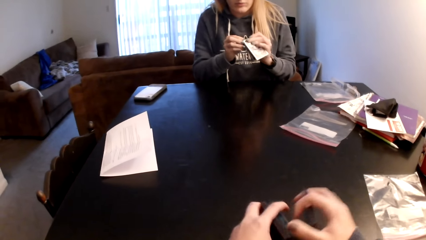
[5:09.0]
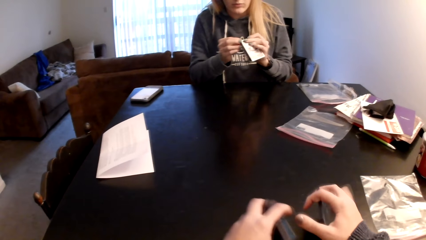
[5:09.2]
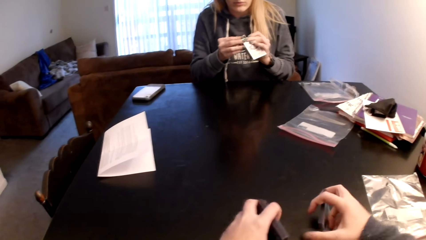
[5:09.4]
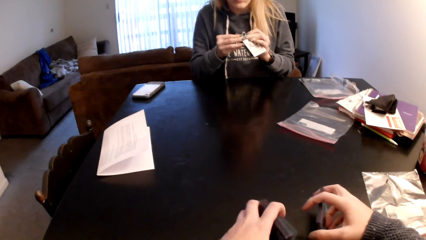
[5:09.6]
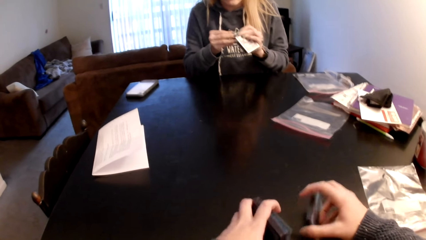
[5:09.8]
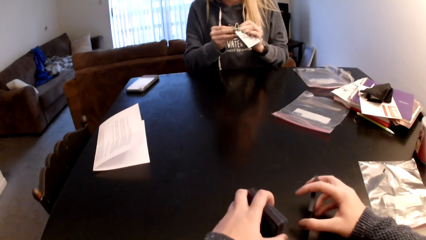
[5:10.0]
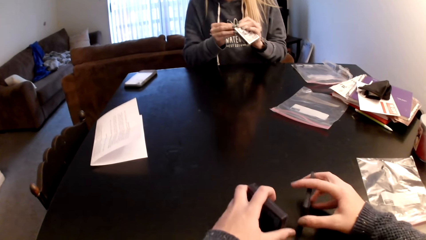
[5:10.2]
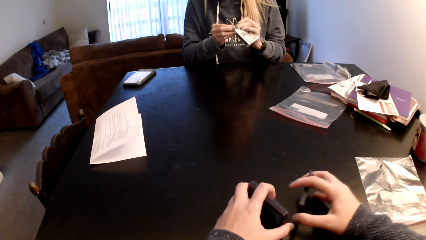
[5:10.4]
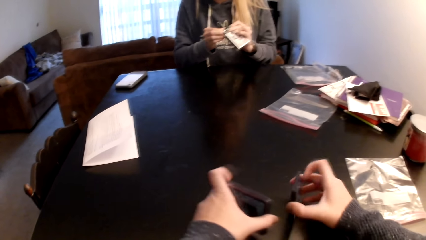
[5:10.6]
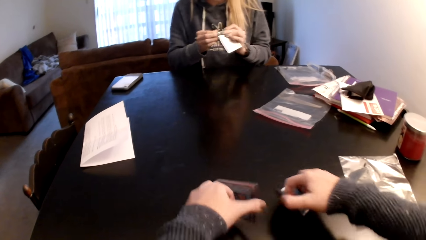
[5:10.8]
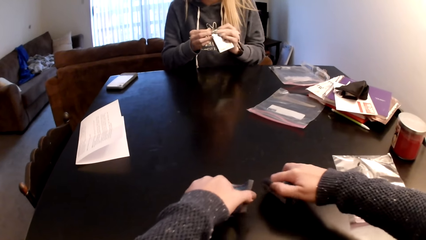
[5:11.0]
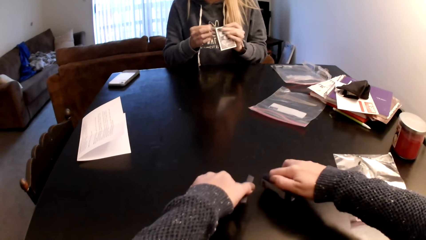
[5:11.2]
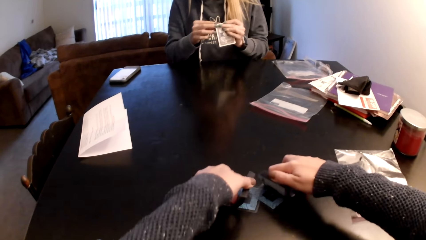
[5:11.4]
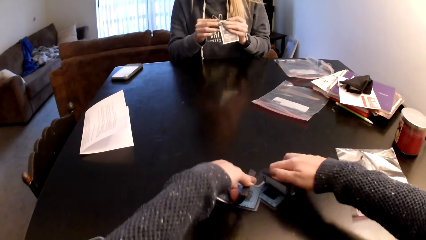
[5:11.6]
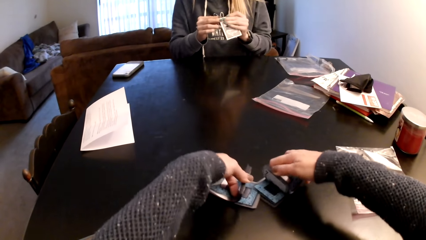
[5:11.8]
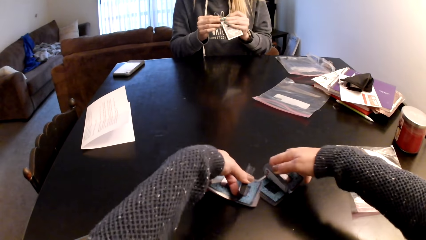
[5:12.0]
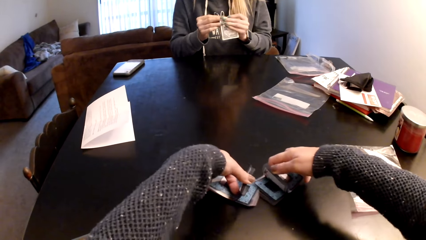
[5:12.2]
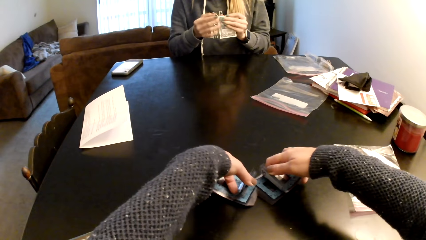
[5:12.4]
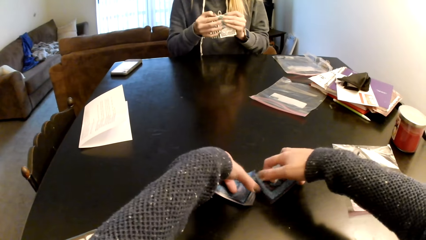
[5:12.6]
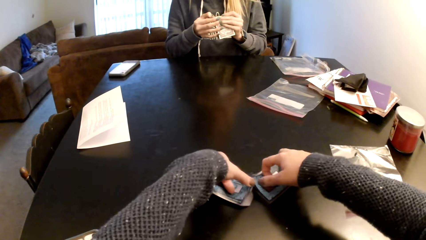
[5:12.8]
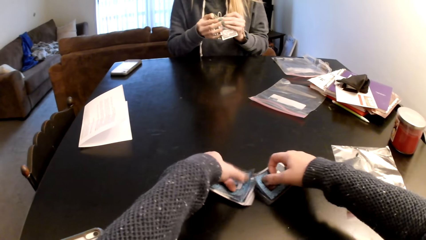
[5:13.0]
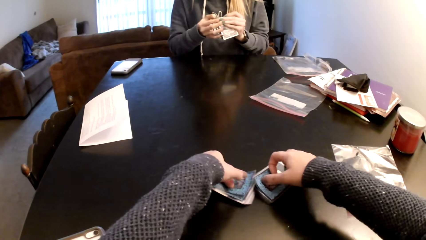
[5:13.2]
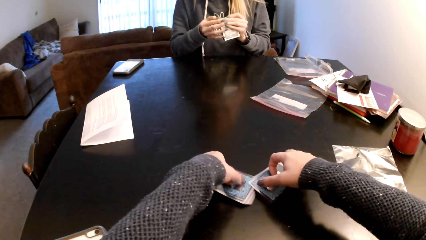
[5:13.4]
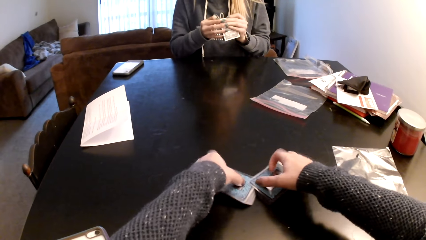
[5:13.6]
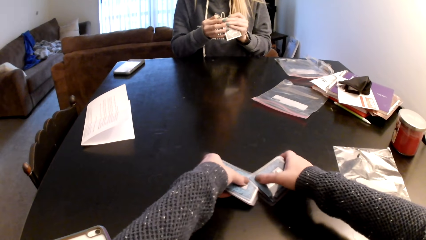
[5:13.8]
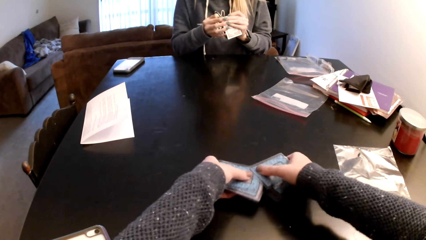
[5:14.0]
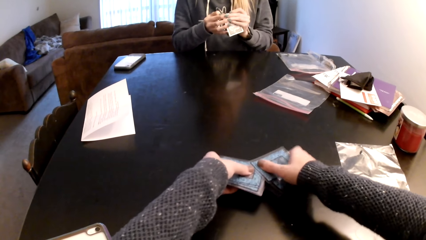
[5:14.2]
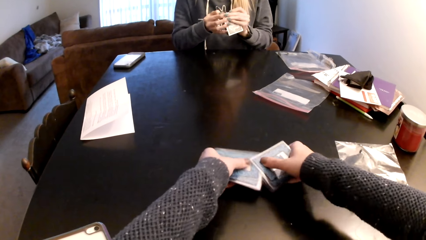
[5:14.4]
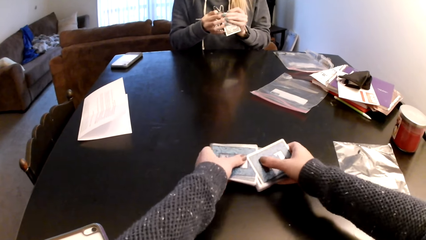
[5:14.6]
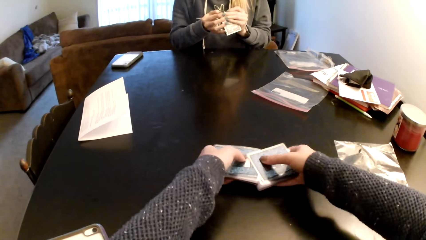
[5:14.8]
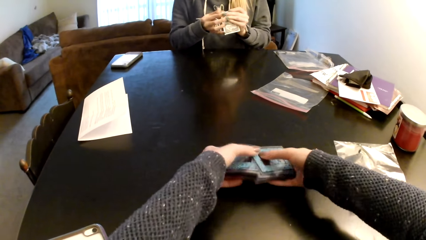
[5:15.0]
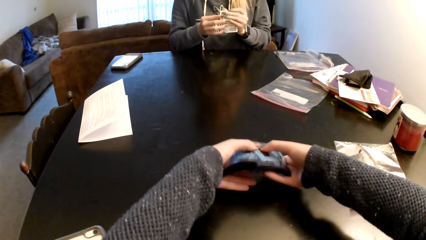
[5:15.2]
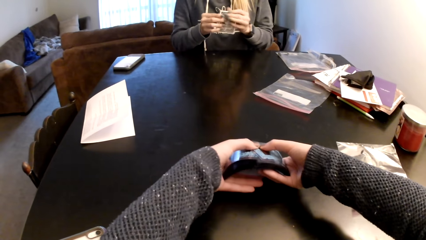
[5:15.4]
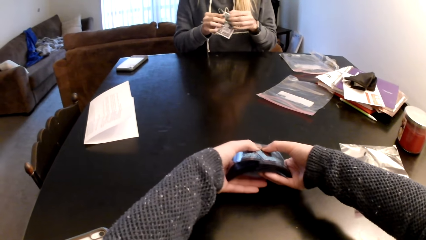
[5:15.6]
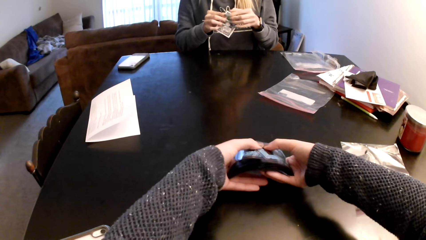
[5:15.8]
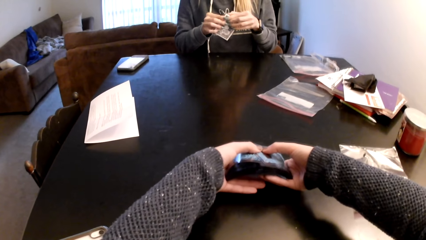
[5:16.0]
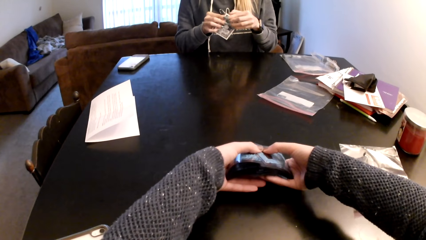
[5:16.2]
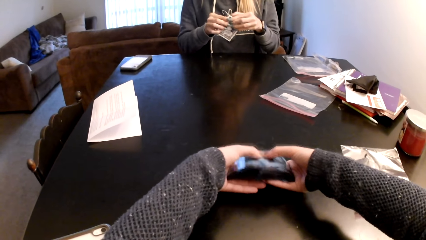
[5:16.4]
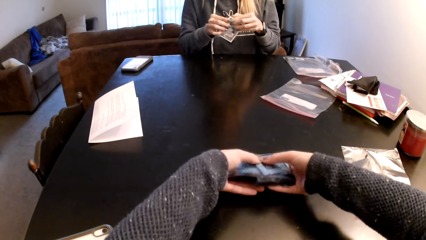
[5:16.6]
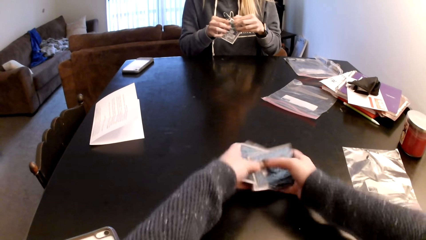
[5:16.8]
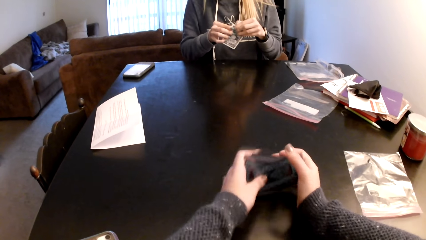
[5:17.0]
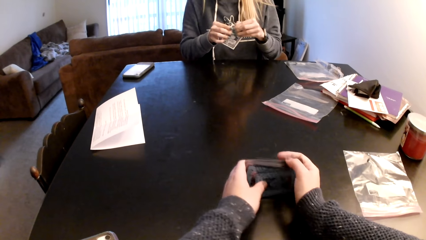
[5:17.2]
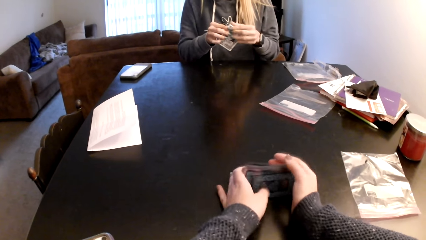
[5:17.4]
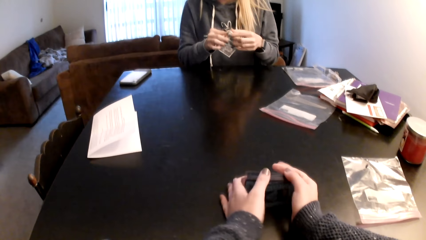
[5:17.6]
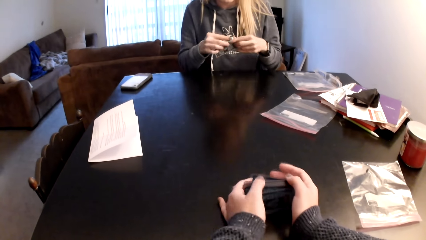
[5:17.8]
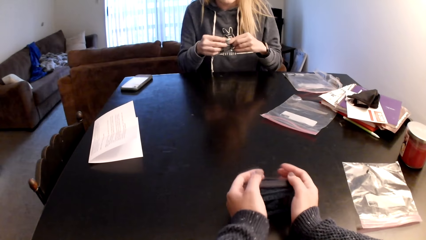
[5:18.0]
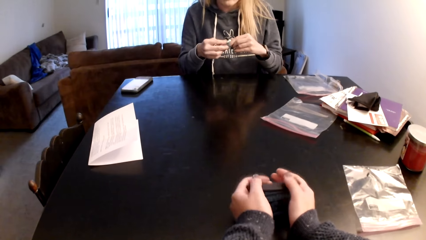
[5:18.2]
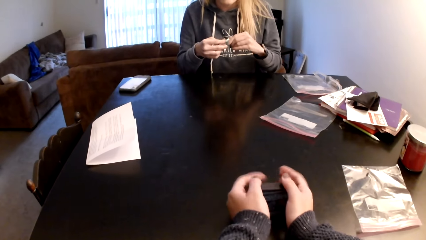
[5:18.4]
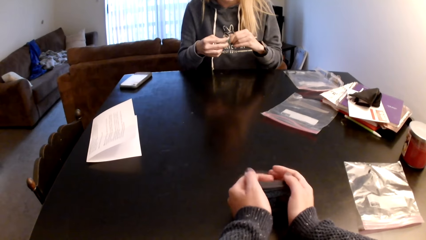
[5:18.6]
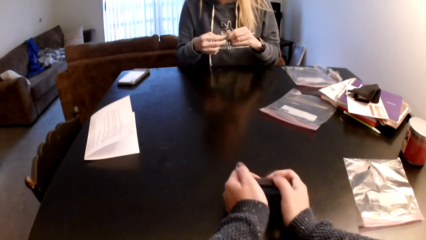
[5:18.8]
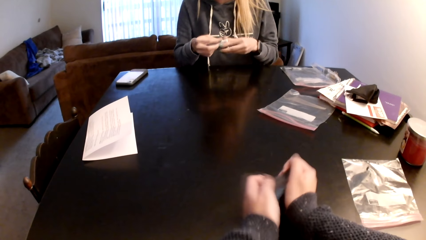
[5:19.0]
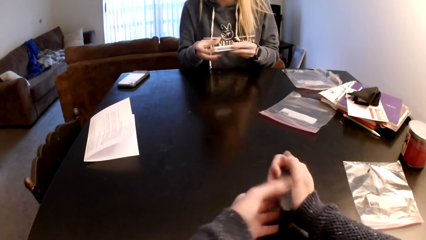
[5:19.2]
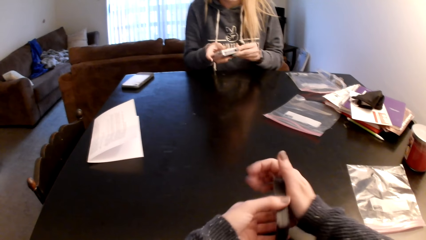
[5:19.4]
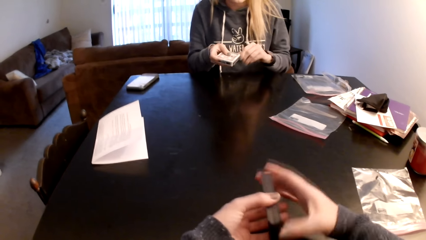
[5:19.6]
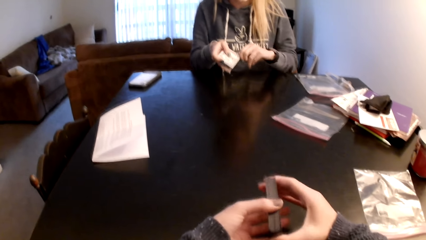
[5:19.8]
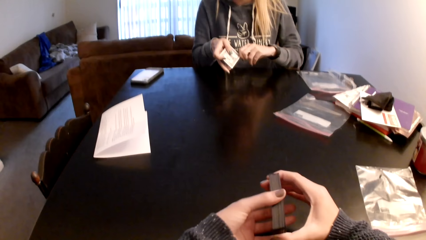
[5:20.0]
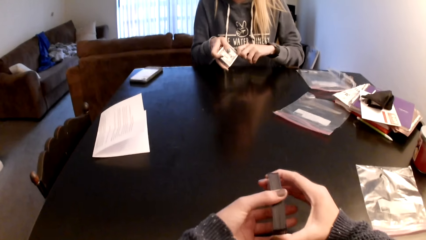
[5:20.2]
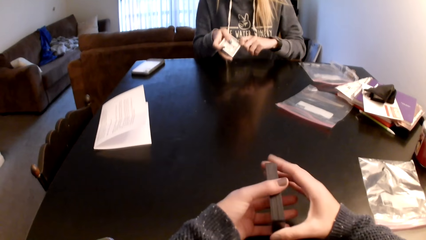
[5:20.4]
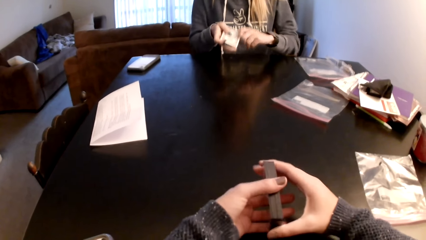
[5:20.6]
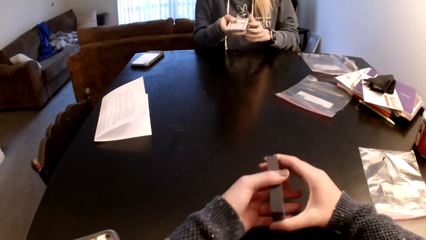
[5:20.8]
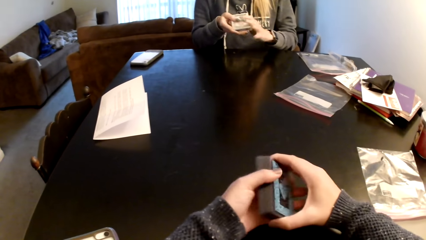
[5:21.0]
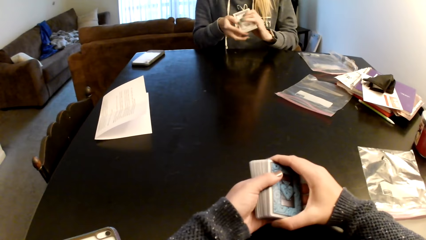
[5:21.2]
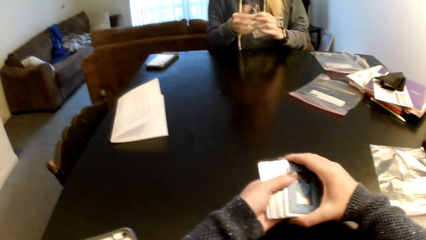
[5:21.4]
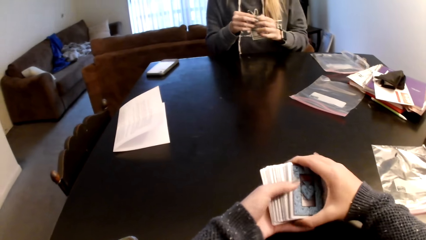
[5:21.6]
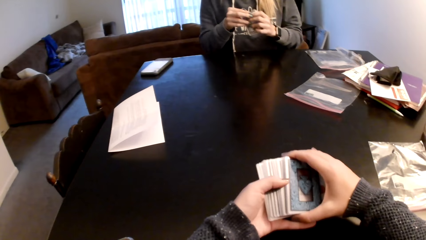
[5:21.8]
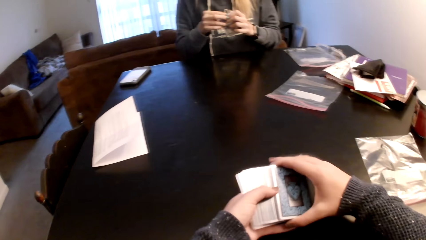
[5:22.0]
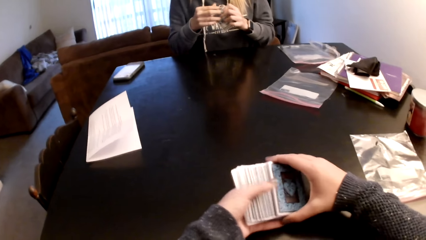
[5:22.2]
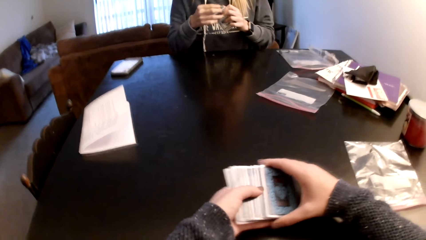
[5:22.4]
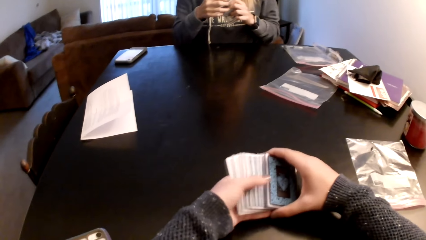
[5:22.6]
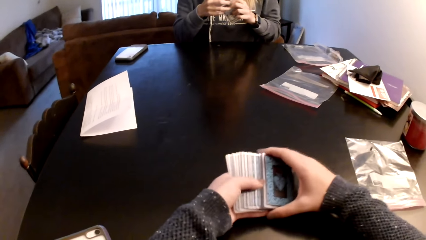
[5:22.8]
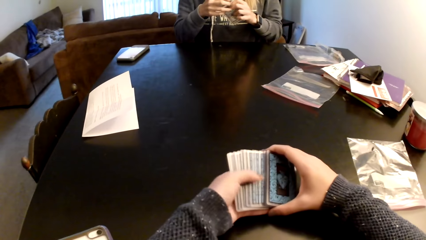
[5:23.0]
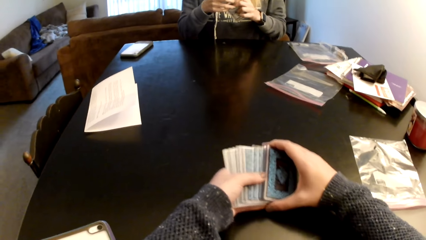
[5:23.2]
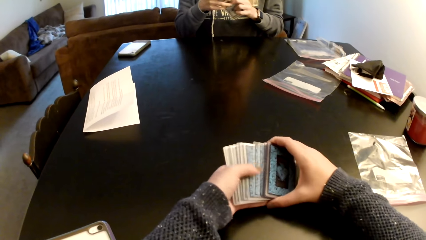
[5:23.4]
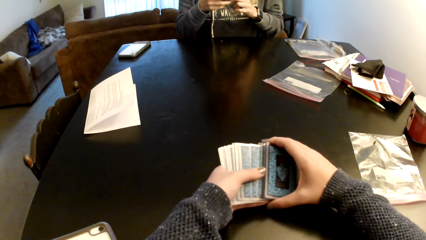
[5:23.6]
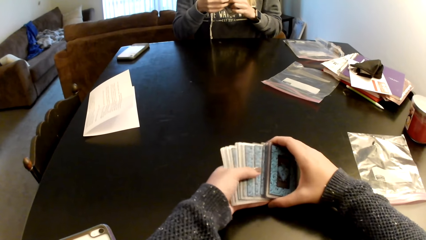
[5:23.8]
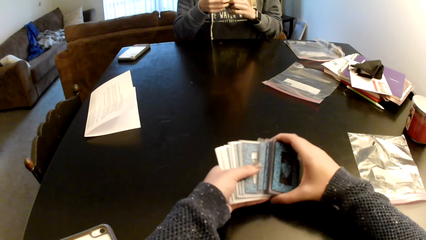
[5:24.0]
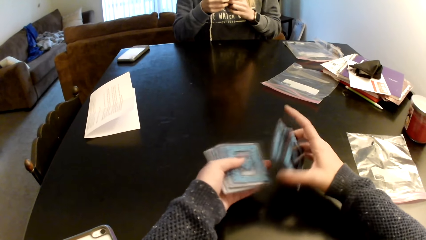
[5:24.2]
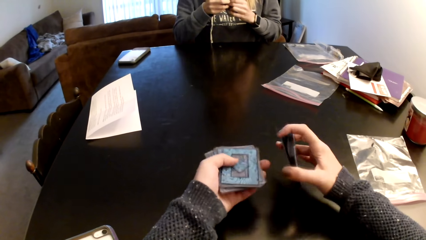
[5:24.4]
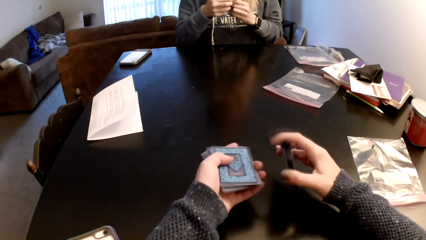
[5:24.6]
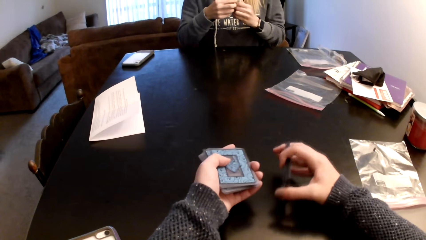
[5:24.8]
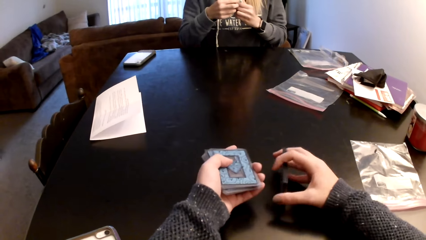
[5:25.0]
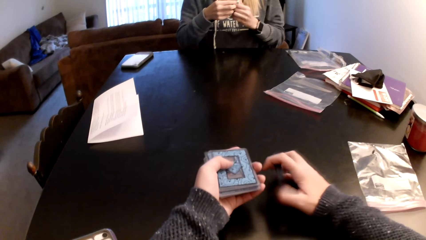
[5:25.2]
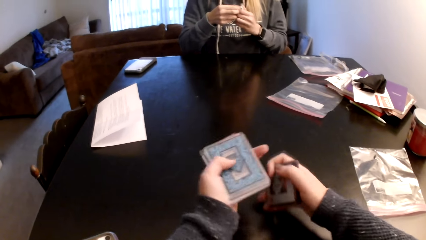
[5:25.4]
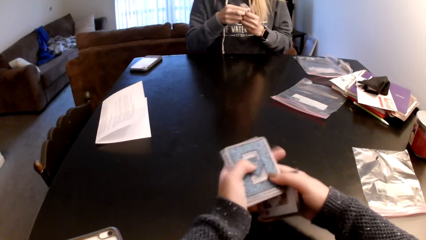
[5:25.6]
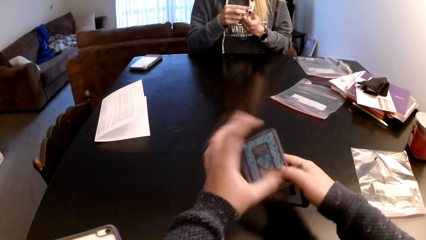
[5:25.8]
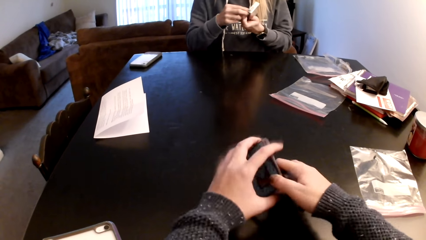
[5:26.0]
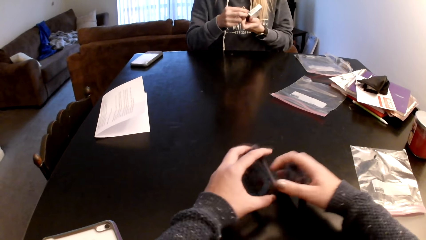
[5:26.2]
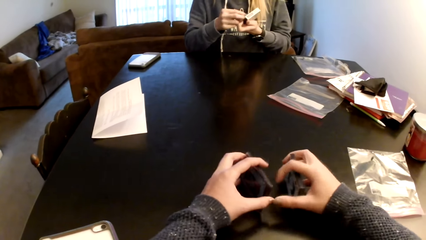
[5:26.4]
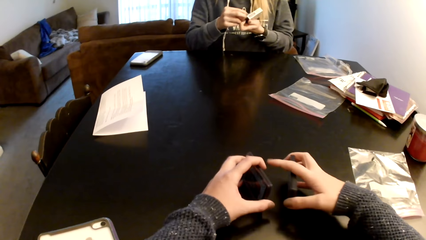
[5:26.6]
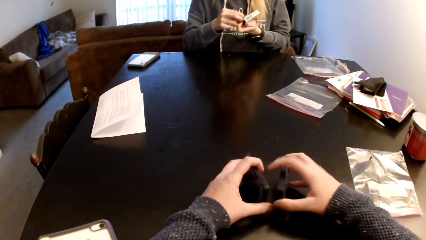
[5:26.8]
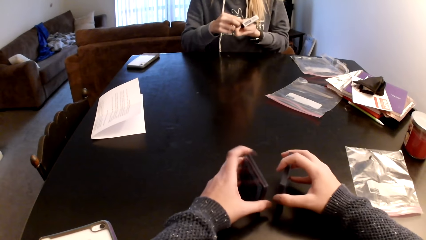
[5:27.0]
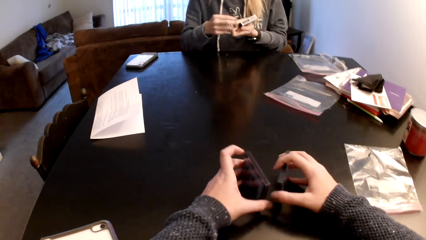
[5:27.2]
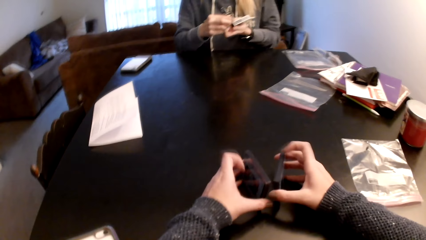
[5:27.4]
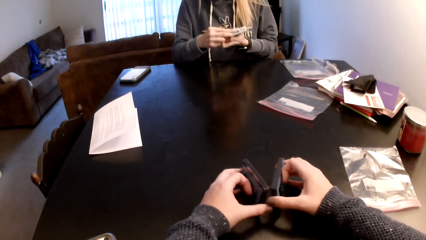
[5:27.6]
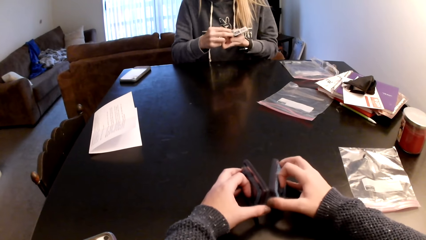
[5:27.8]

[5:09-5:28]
The camera wearer holds the cards on the table. They adjust the cards on the table. They flip the cards. A lady adjusts a box on her hands. The camera wearer holds the cards with both hands. They sort the cards on the table. They flip the cards. They align the cards on the table. They adjust the cards on the table. They sort the cards on the table. They hold the cards with both hands. They examine the cards. The lady adjusts the box on her hands. The camera wearer sorts the cards on the table. They put the cards on the table. They adjust the cards on the table. They switch the cards to the other hand. They hold the cards on the table.
